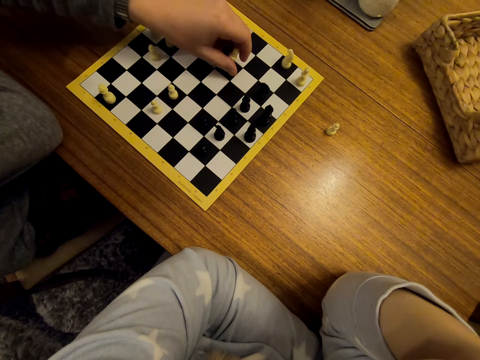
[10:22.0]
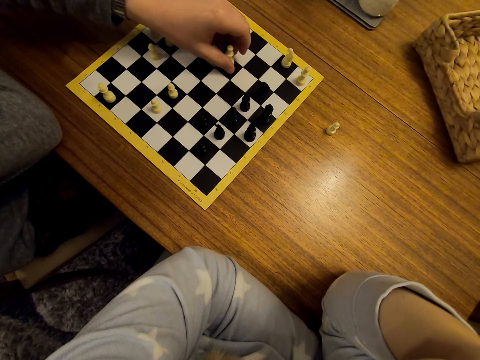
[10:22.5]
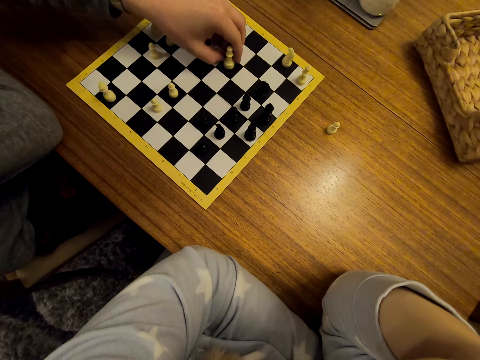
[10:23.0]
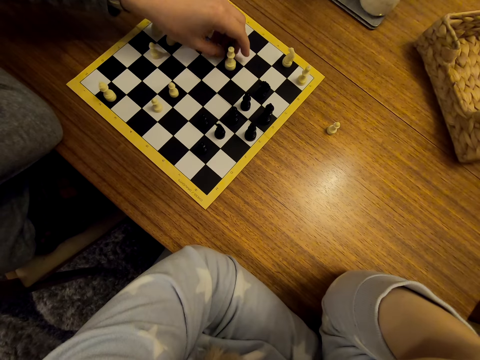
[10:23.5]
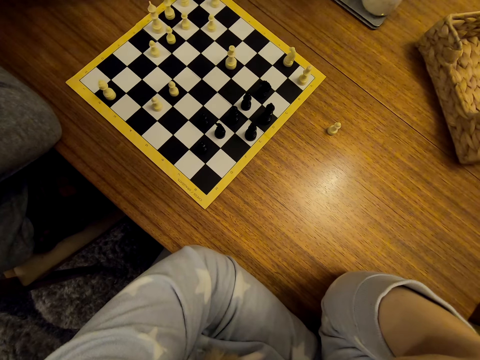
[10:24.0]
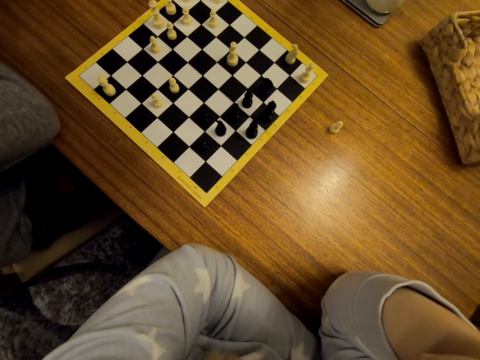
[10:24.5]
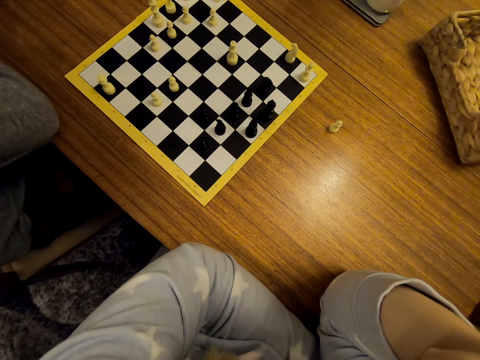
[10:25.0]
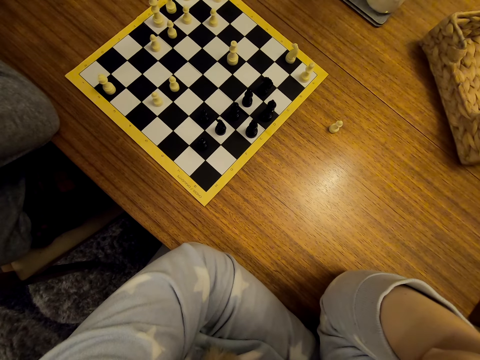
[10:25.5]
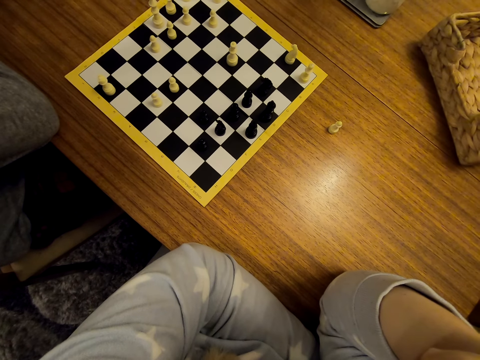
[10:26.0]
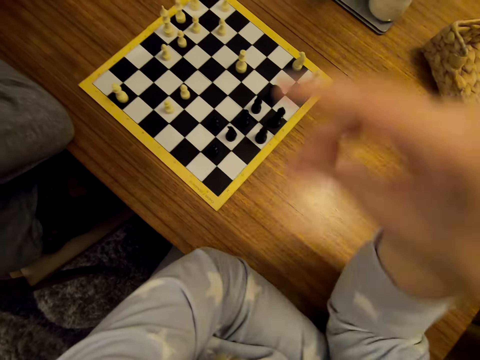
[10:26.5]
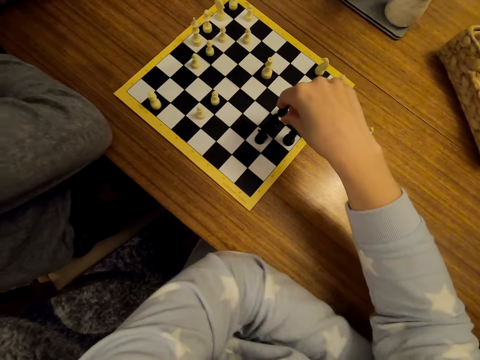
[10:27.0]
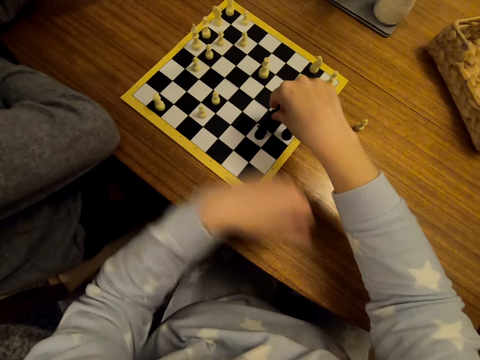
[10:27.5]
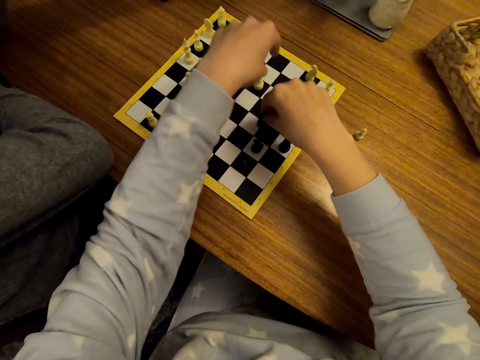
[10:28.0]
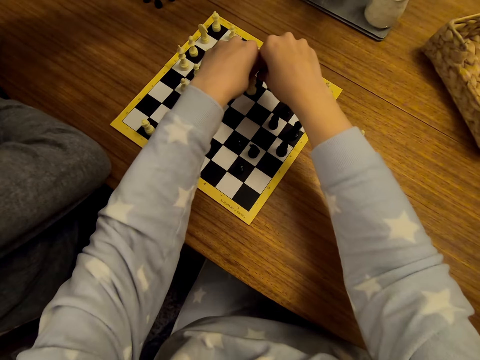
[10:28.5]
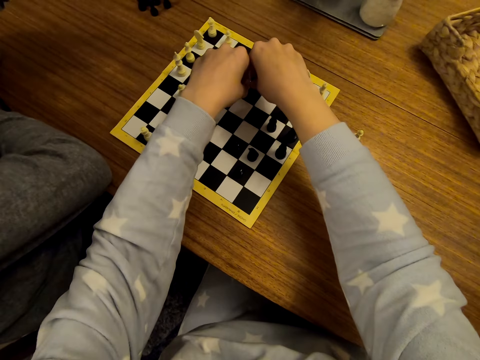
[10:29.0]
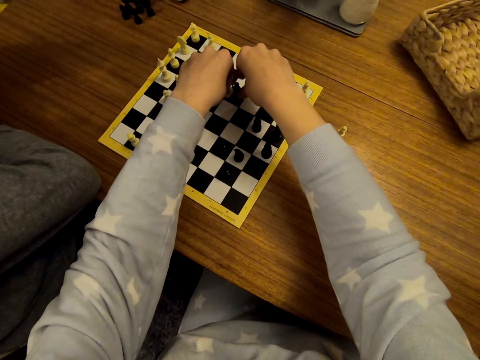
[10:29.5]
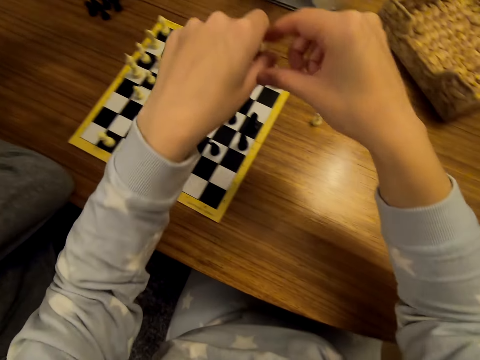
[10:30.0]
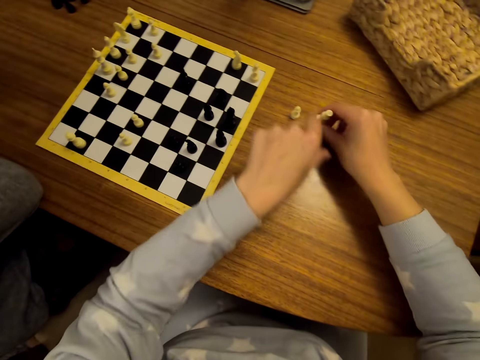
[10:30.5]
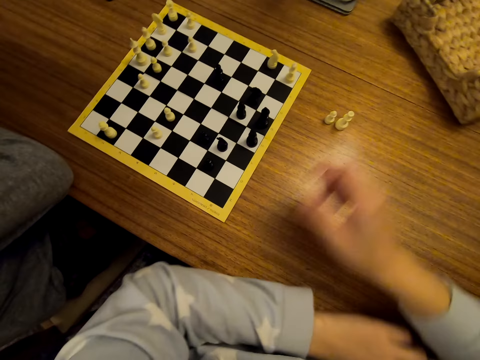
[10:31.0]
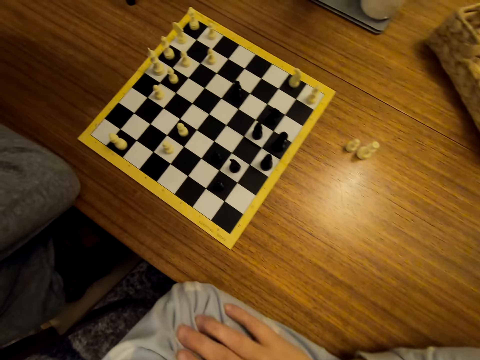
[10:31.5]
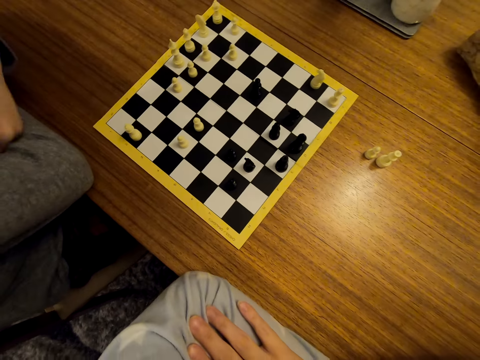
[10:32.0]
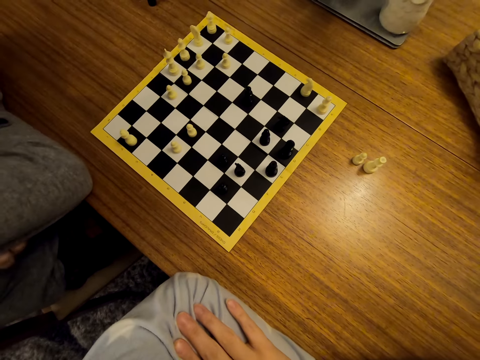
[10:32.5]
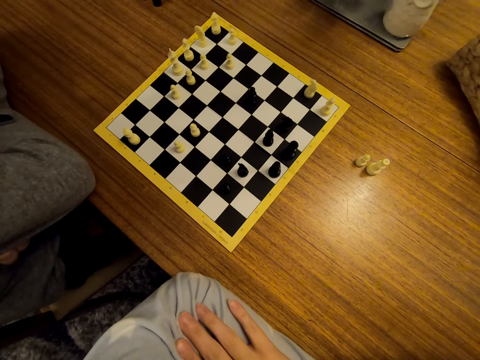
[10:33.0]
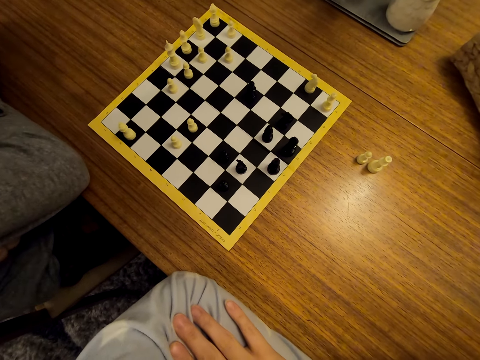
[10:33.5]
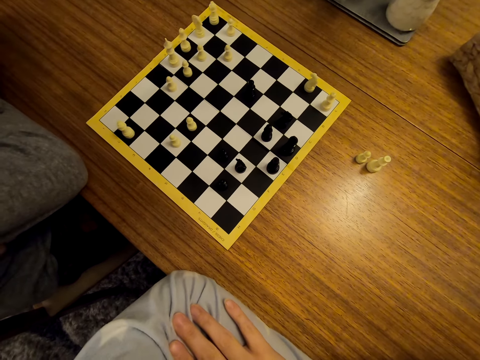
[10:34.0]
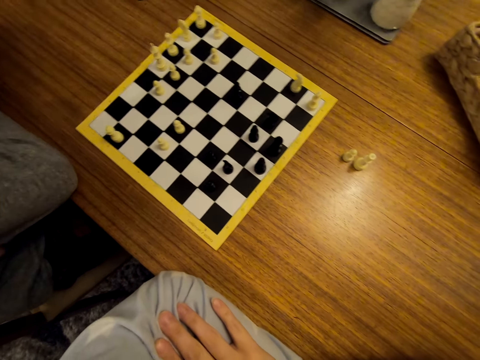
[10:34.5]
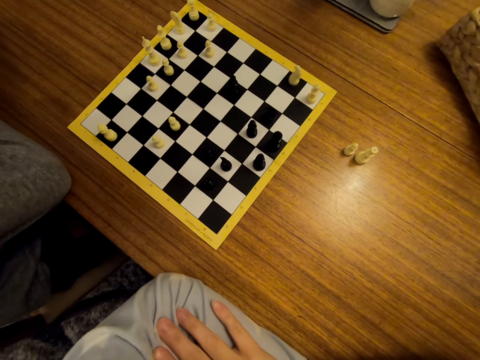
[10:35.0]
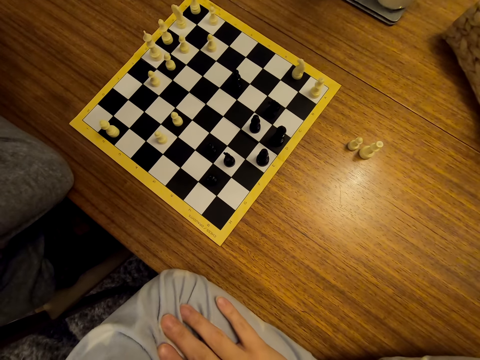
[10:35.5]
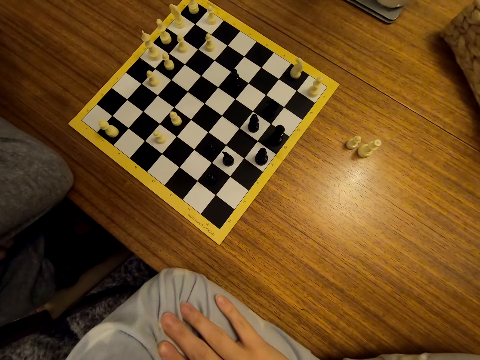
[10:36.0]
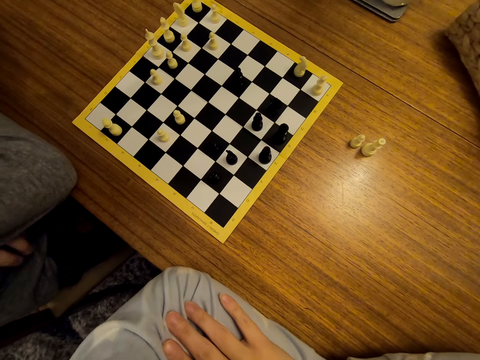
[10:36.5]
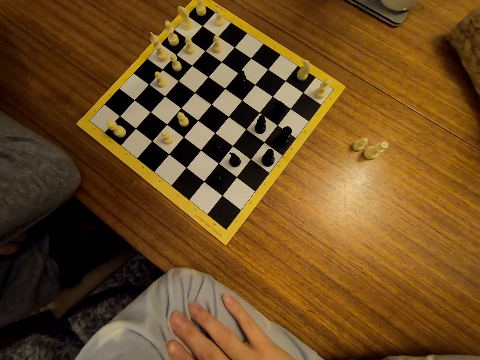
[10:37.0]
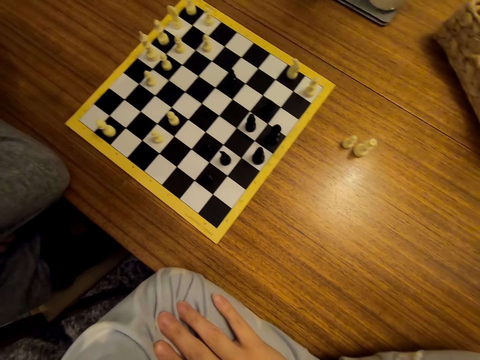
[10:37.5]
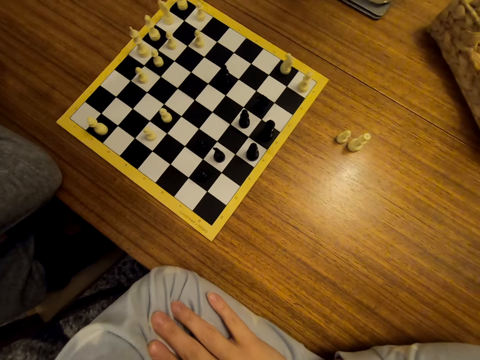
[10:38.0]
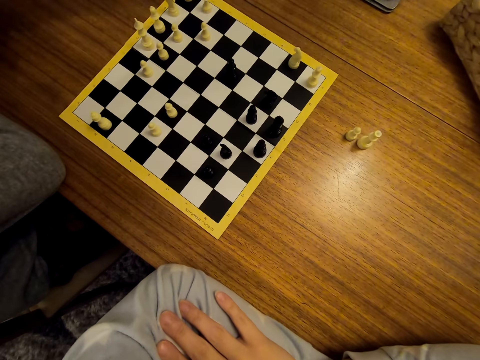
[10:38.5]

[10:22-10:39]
A man unhands the pawn. The camera wearer moves the pawn on the chess board. They place the pawn on the table. They interact with the man.

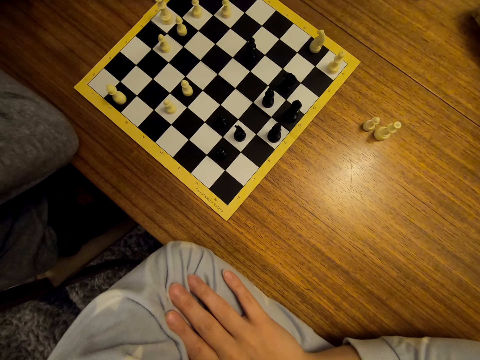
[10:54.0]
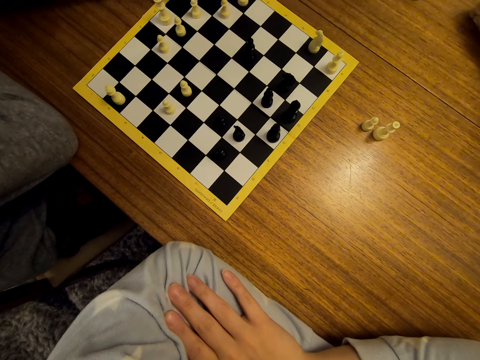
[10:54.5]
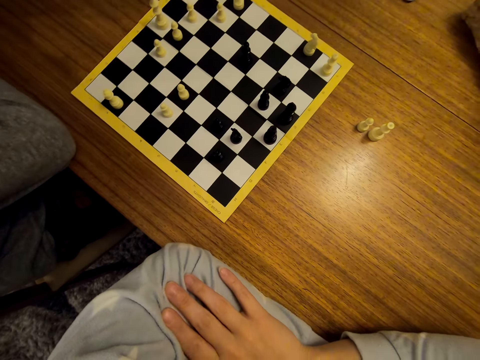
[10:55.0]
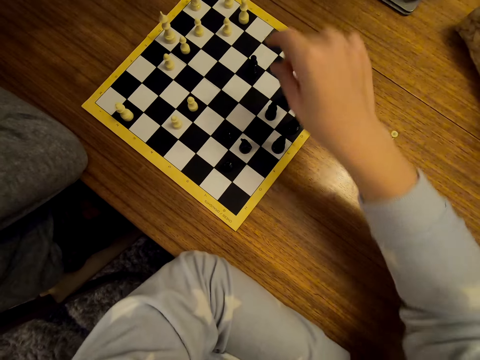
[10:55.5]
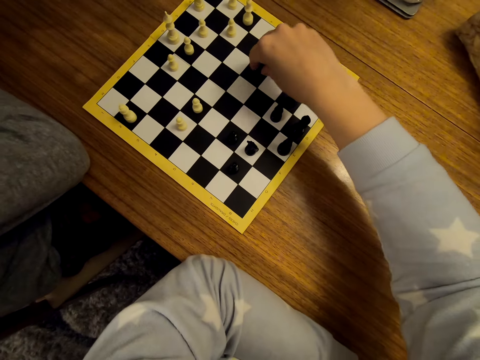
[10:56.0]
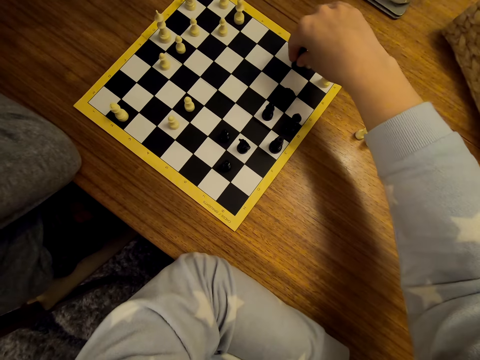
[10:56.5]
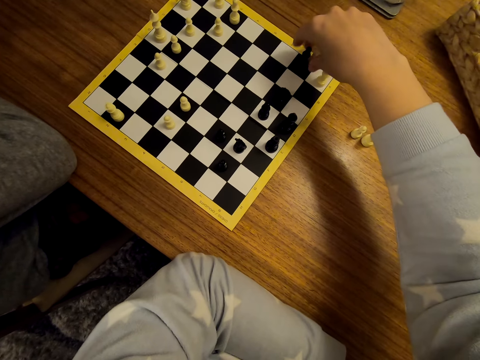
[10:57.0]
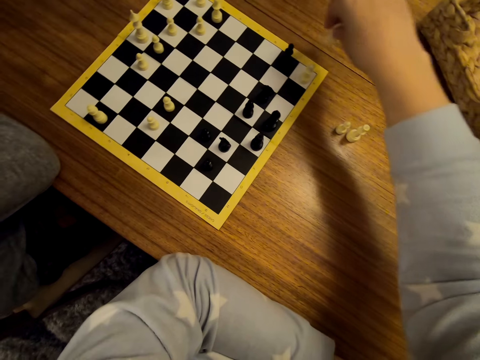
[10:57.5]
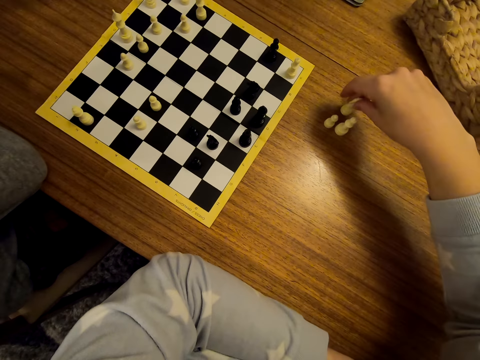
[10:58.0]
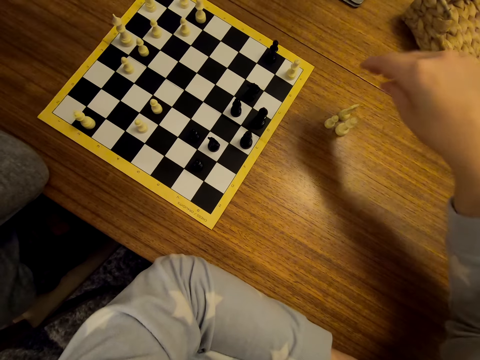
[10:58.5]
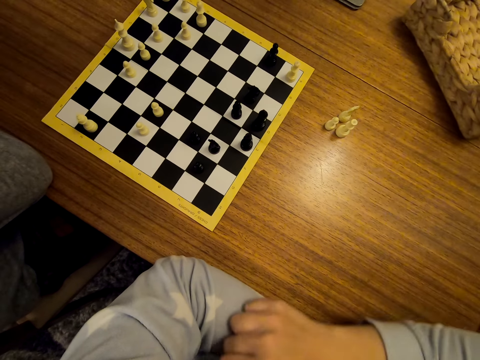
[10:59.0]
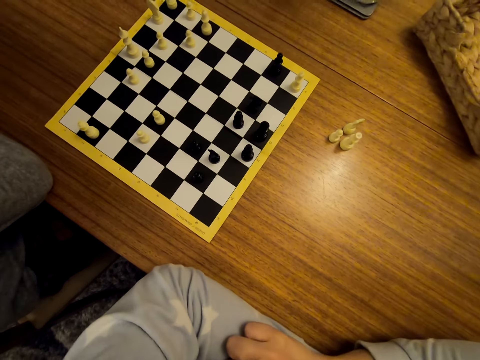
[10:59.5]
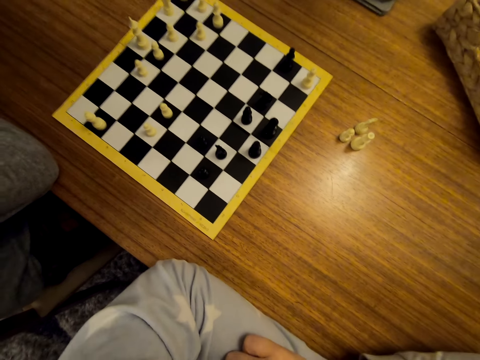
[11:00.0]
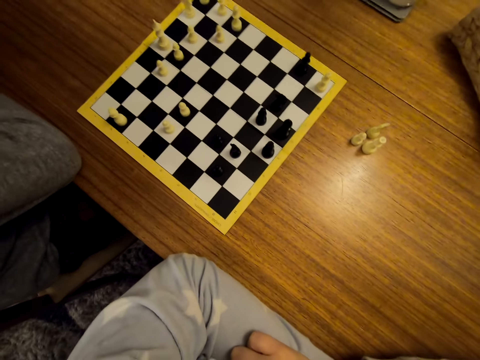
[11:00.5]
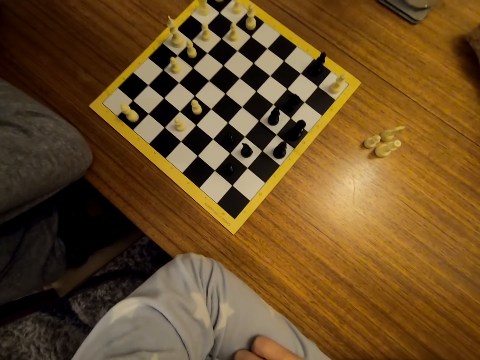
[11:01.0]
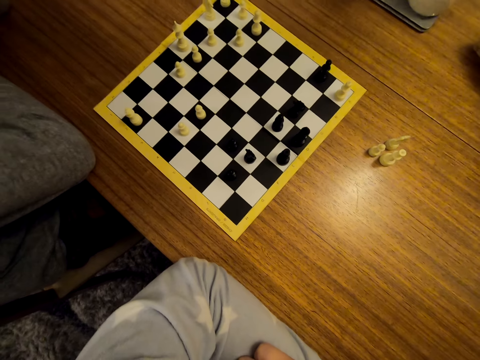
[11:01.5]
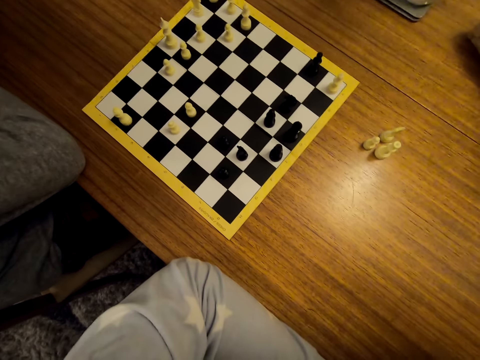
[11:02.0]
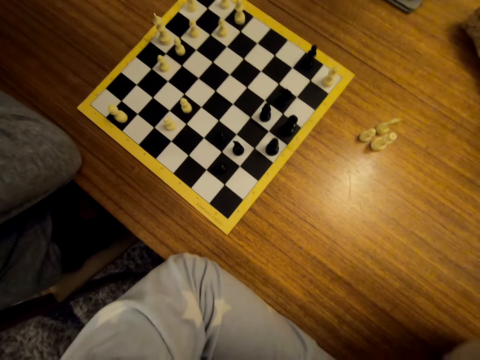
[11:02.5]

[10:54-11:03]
The camera wearer moves a pawn on the chess board. They place the pawn on the table. They interact with a man.
